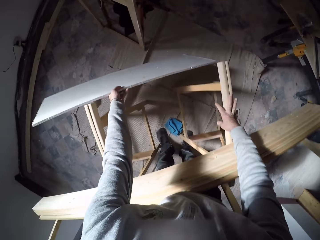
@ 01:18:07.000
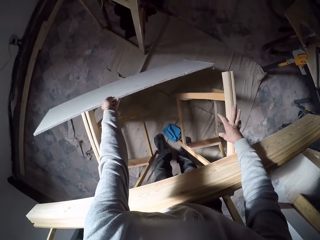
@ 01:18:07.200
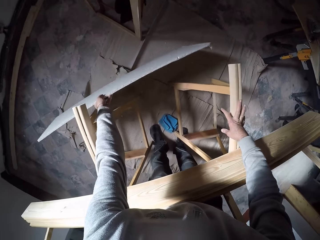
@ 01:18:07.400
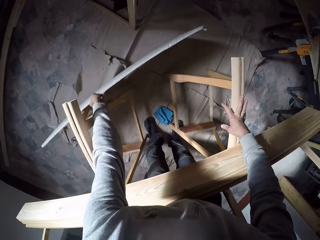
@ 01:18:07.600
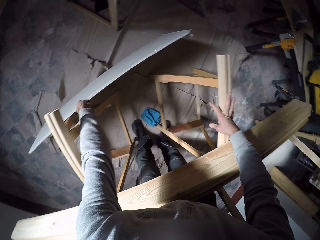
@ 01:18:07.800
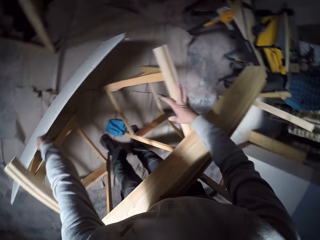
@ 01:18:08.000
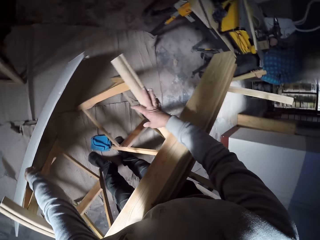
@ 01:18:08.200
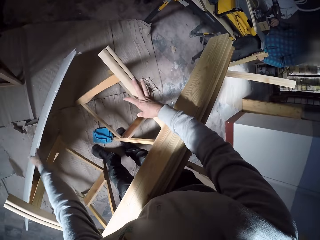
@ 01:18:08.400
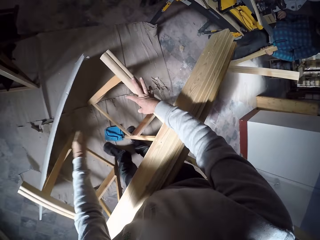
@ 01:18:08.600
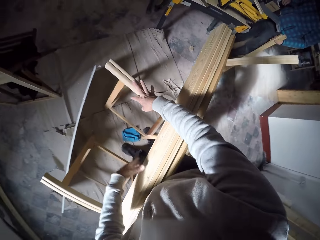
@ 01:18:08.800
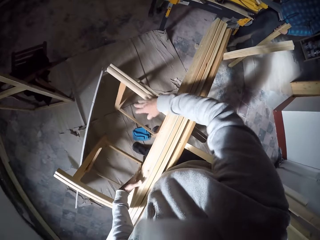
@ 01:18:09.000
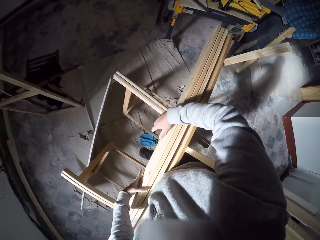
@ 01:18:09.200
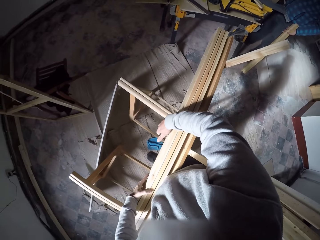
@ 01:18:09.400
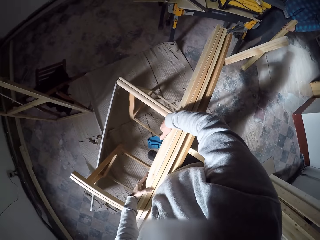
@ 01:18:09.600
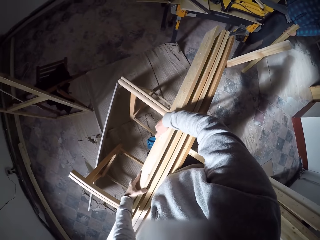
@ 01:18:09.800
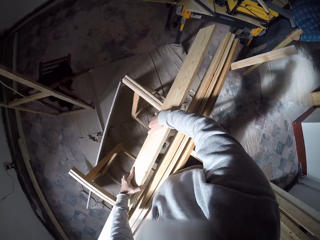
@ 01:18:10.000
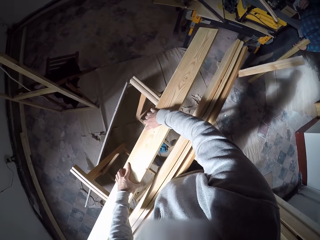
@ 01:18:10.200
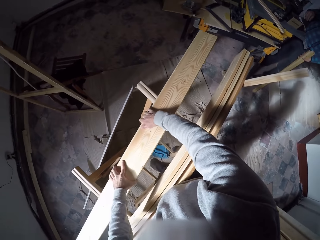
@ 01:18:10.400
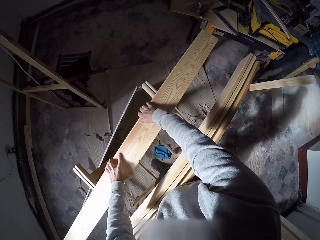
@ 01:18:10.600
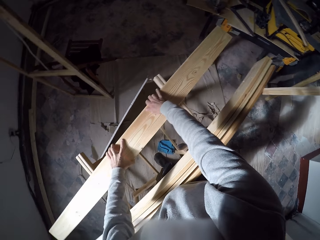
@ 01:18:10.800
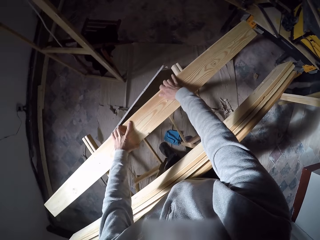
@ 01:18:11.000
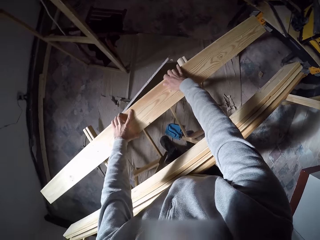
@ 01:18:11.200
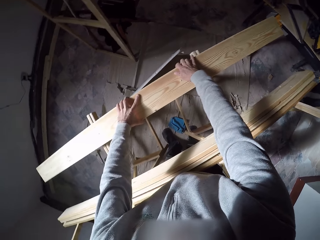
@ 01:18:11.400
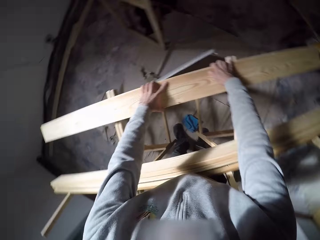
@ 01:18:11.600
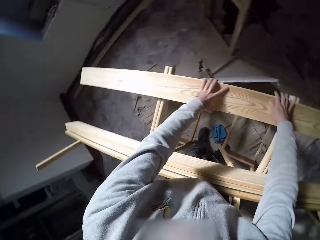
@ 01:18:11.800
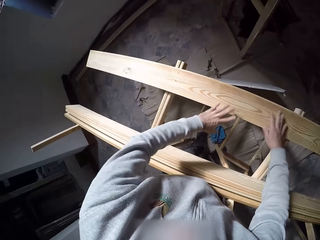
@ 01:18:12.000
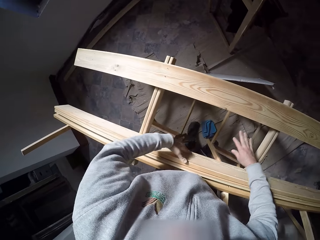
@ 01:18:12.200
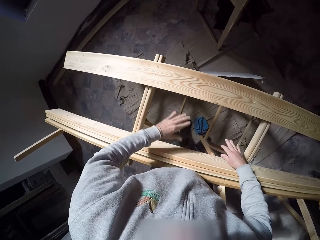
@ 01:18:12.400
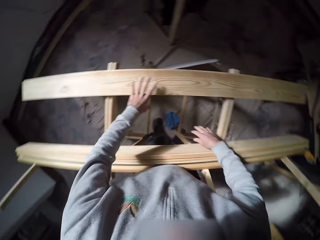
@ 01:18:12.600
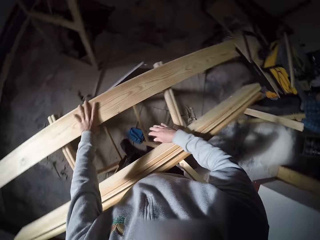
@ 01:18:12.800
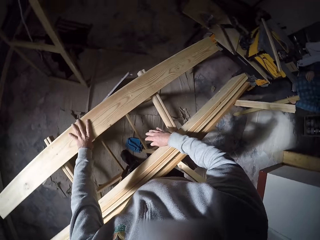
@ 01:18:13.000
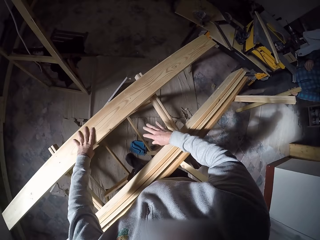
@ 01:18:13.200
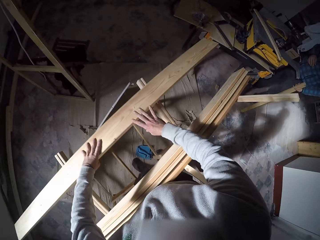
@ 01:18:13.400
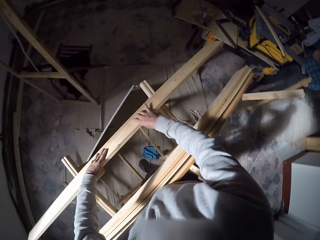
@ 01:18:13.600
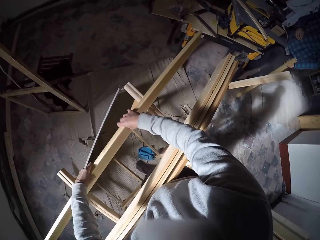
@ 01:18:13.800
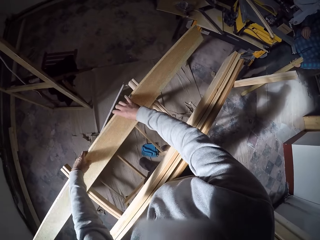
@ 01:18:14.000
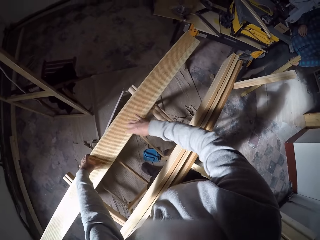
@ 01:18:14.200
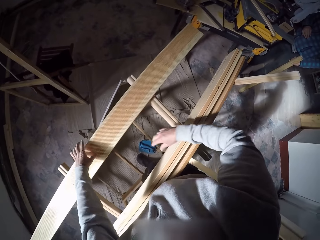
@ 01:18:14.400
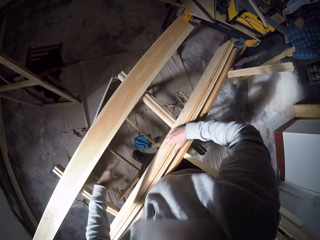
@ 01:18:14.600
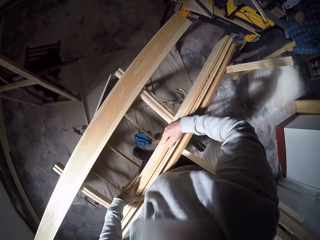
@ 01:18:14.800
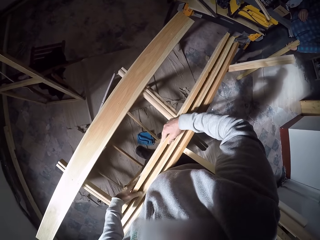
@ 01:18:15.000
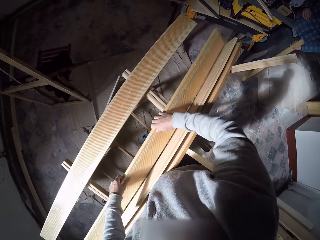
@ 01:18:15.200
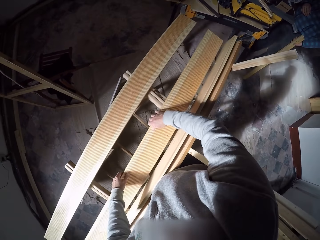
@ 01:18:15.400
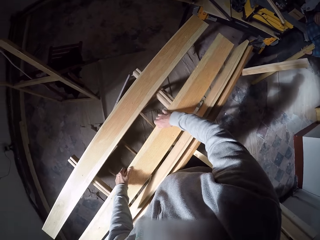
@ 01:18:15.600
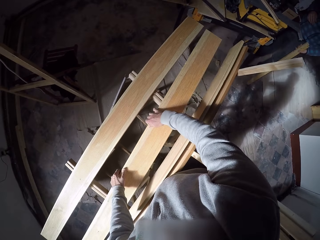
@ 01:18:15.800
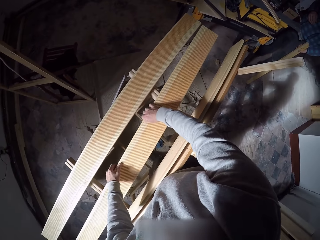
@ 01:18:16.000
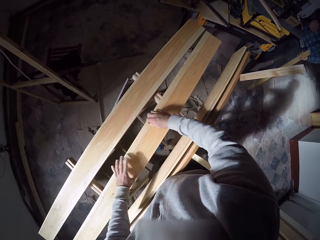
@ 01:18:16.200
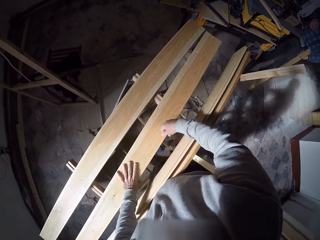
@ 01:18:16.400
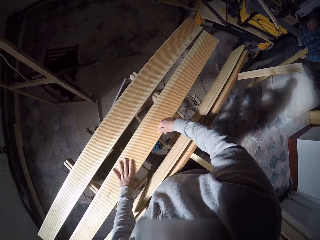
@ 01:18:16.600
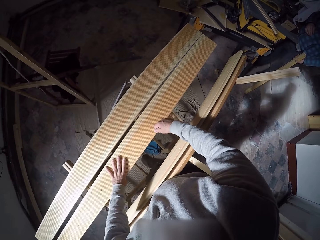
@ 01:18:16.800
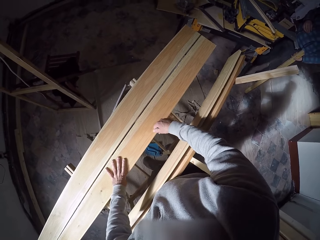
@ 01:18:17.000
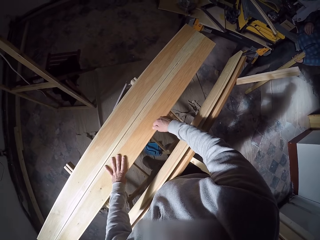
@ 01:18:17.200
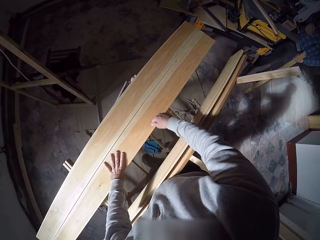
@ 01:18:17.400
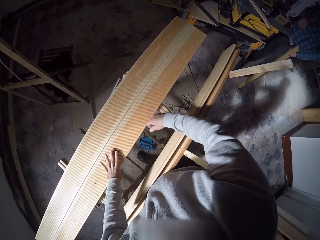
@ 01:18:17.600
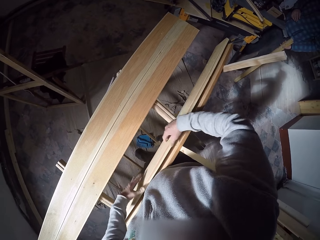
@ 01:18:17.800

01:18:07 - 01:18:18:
The camera wearer drops a flat wooden board on the floor with his left hand. He lays wood on the stand. He holds another upright wood on the stand. He turns the laid wood on the stand. He lays down the upright wood on the stand. He arranges the wooden planks on the work bench with both hands. He pushes the wood on the stand.

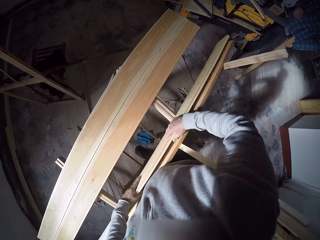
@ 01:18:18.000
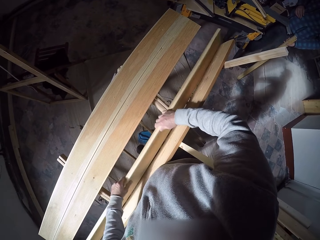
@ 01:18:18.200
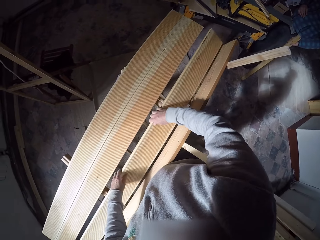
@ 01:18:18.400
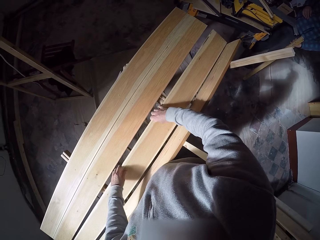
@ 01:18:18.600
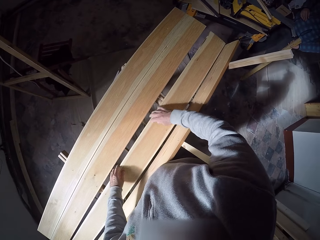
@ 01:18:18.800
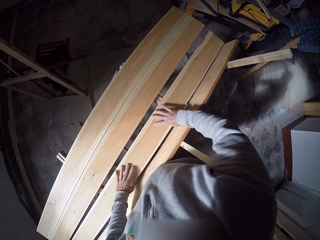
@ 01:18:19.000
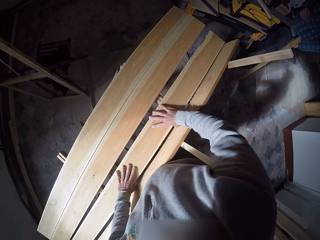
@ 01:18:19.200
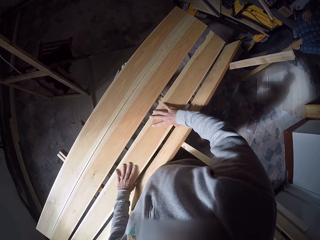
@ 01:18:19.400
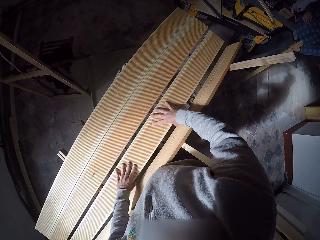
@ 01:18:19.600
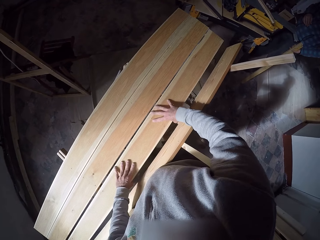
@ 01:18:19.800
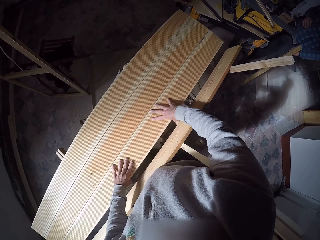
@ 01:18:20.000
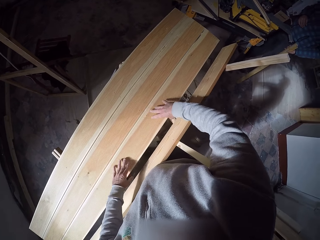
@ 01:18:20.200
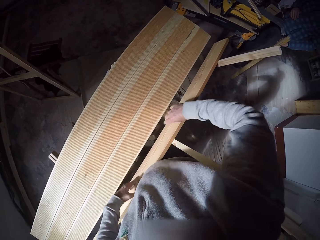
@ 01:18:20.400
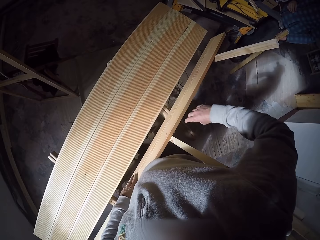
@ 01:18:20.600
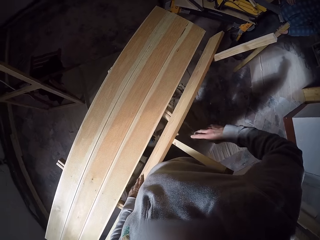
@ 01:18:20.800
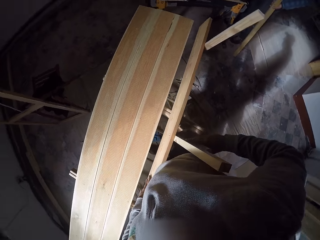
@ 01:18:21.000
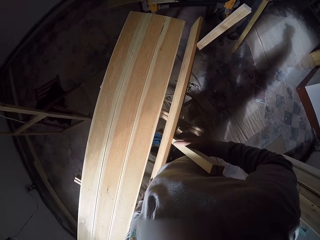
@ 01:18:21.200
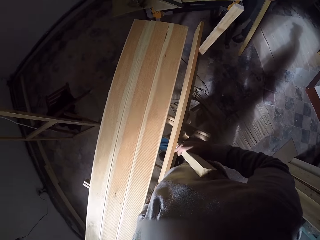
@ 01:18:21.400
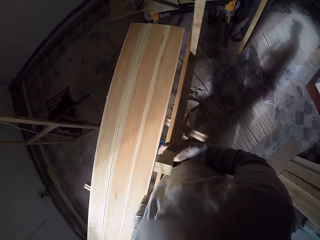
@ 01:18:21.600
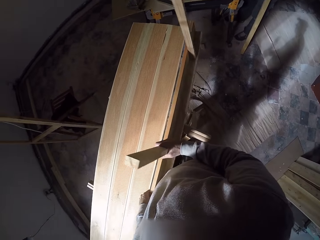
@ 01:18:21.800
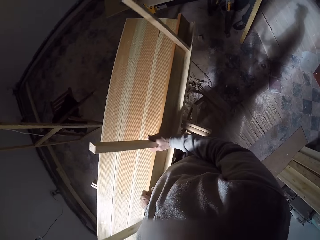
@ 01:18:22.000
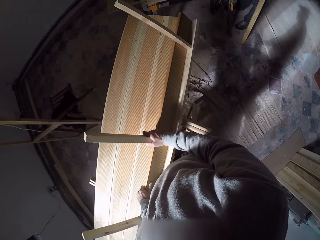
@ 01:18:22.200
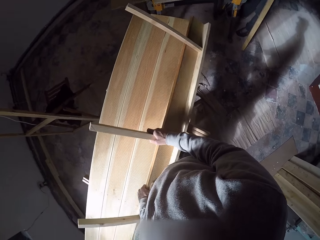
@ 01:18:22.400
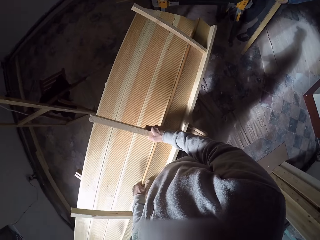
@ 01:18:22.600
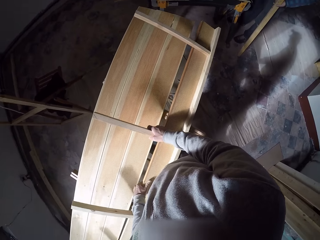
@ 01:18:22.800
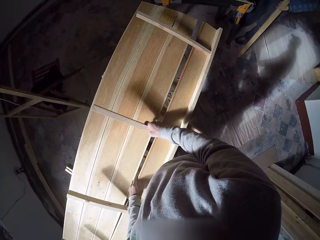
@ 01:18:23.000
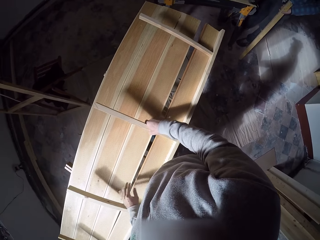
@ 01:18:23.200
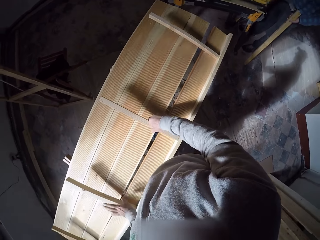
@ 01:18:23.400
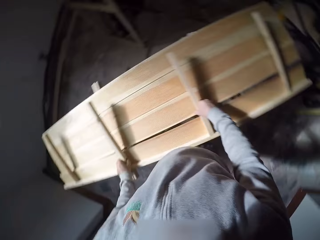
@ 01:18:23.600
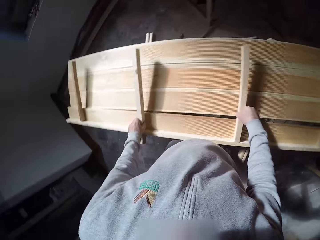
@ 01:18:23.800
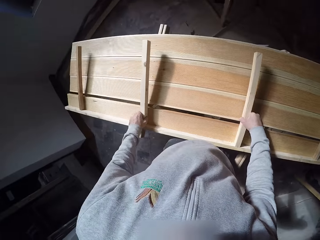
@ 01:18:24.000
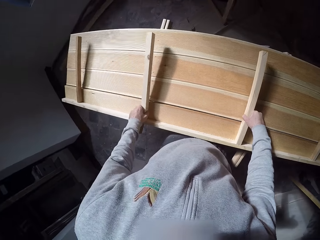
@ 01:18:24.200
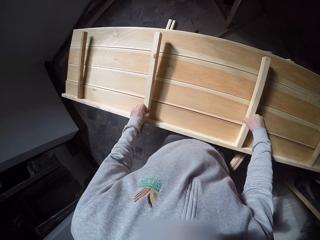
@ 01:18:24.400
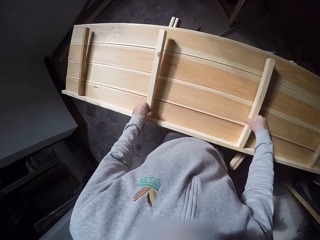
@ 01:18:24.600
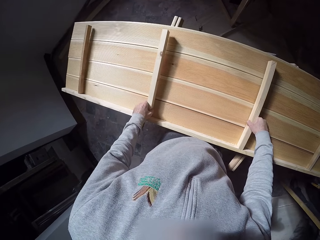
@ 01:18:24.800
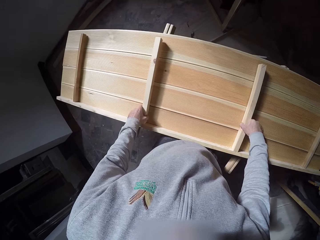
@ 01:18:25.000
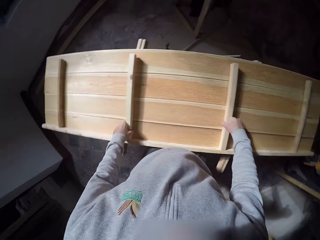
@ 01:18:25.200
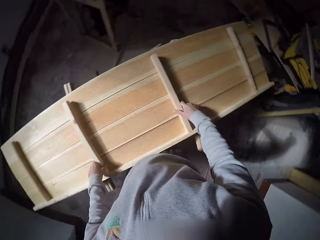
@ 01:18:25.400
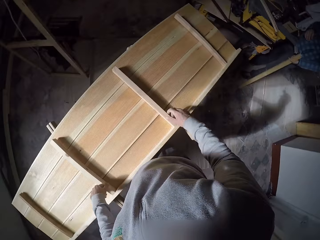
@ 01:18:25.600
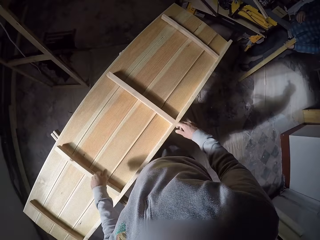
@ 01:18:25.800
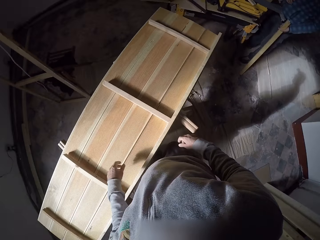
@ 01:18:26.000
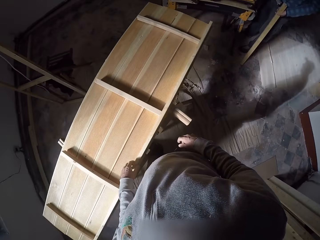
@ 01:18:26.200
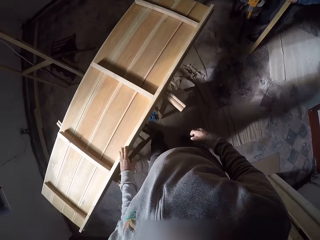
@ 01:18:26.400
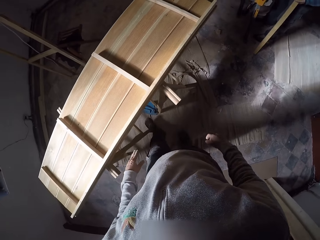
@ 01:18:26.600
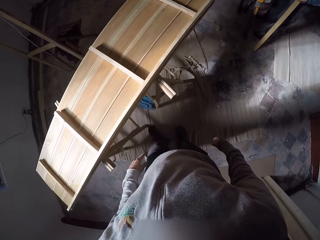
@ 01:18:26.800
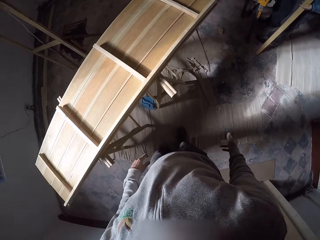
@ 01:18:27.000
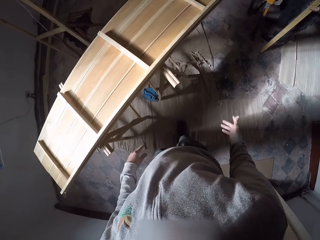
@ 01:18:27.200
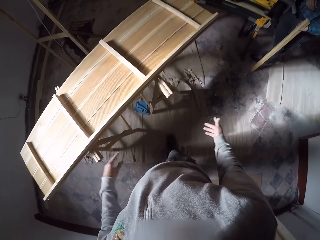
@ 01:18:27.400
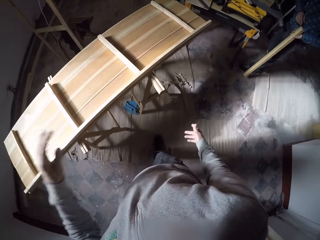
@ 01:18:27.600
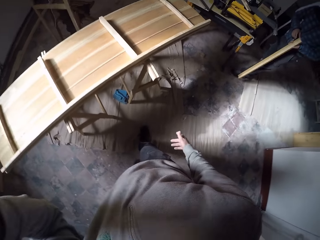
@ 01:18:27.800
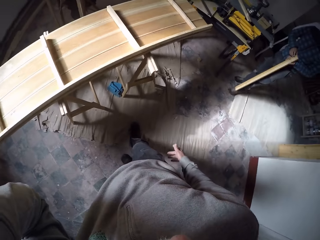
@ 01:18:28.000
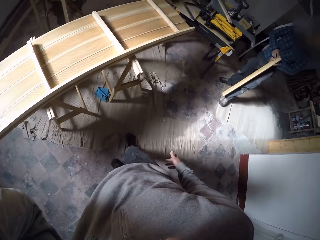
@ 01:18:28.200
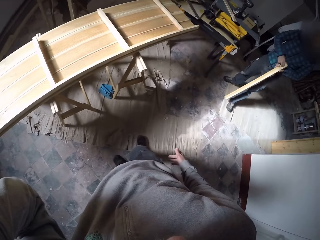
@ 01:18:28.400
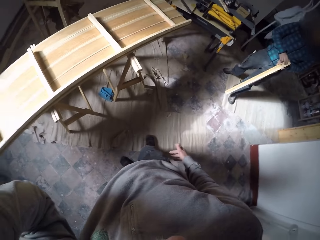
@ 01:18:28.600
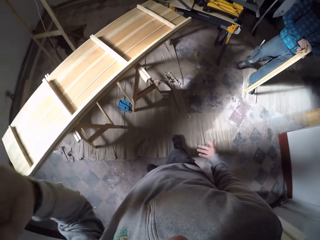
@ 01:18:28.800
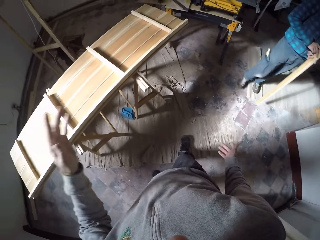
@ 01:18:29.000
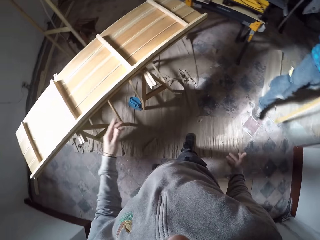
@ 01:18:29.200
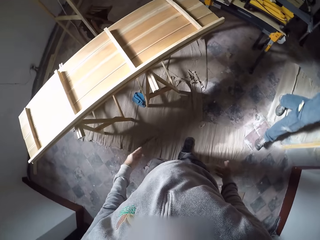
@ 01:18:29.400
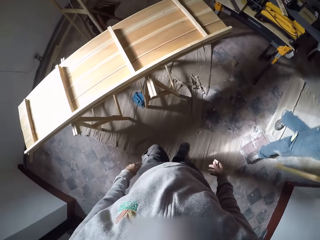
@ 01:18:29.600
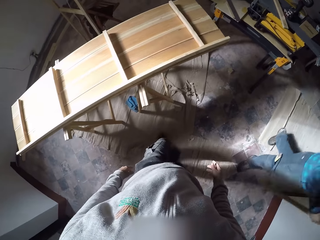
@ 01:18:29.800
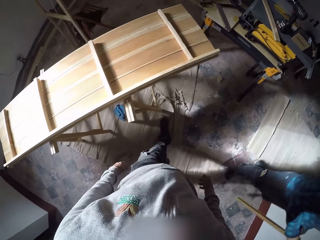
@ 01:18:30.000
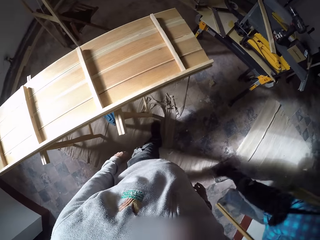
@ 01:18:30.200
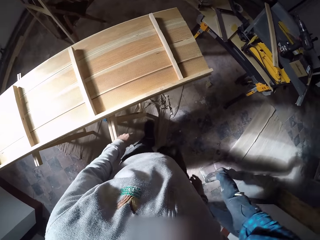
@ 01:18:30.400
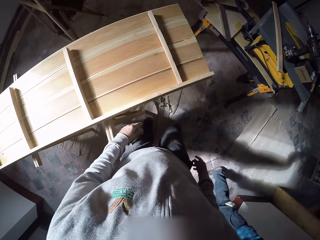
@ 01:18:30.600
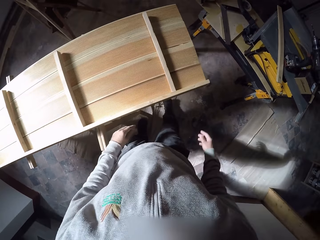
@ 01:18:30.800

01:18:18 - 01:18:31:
The camera wearer lays down another upright wood on the stand. They push the wood on the stand. They lay down the last upright wood on the stand. They adjust the wood on the stand. They step backwards from the stand. They lift the left hand to the head. A man carries wood pieces on the floor towards the camera wearer. The camera wearer drops the hand from the head. They walk closer to the stand.
